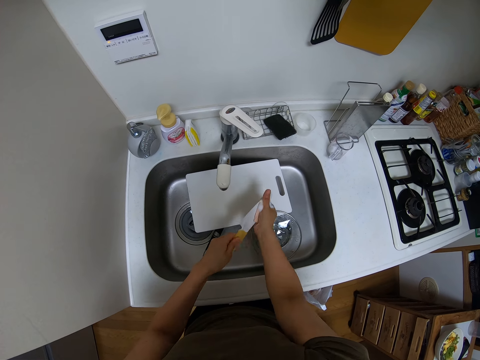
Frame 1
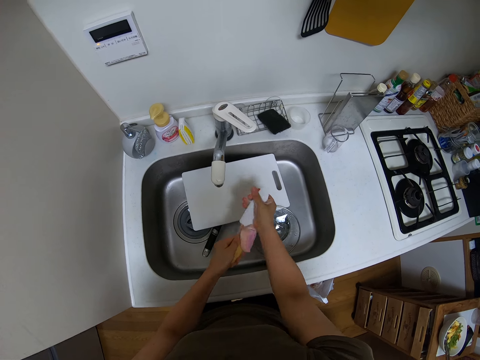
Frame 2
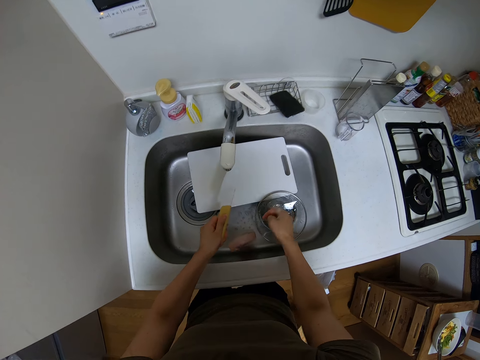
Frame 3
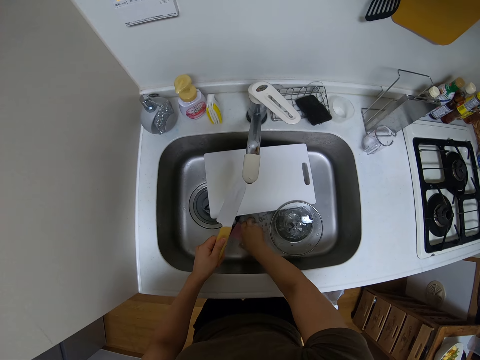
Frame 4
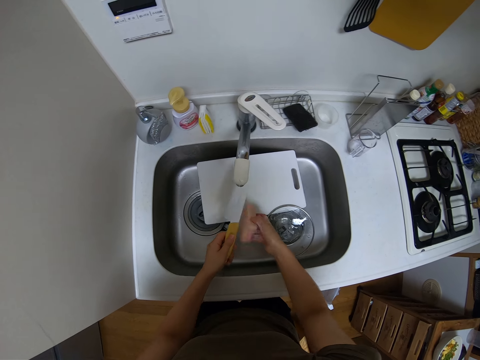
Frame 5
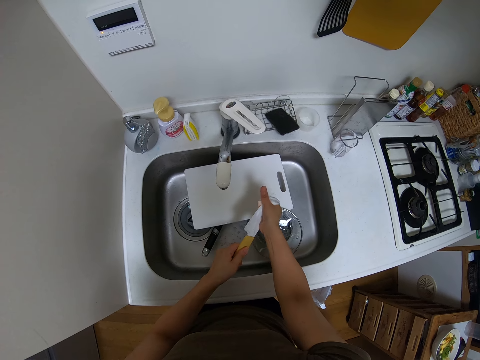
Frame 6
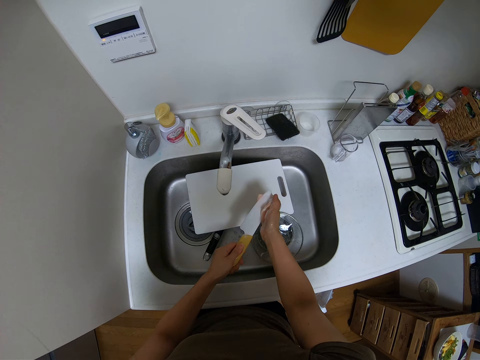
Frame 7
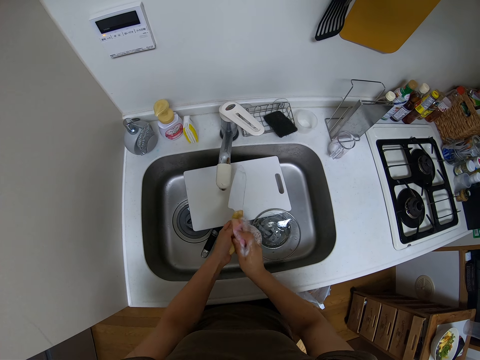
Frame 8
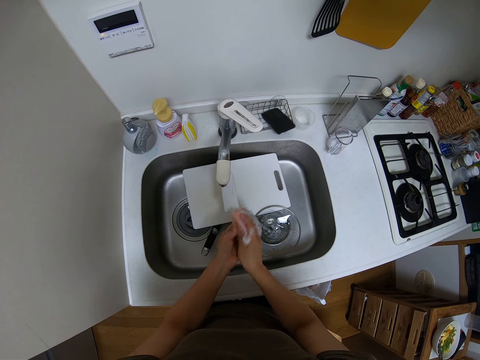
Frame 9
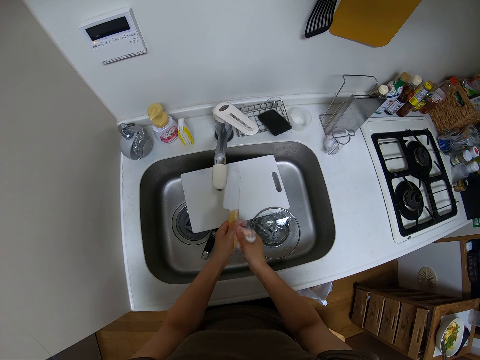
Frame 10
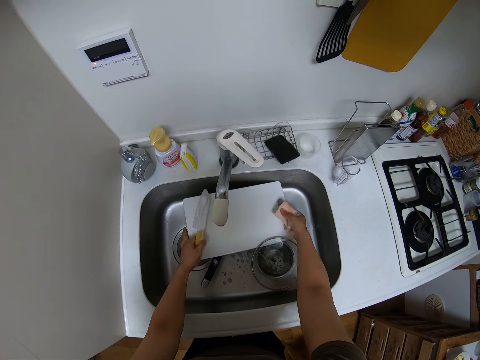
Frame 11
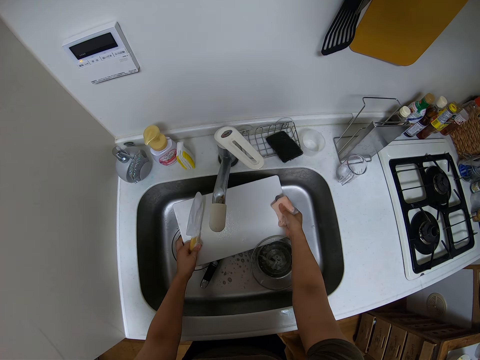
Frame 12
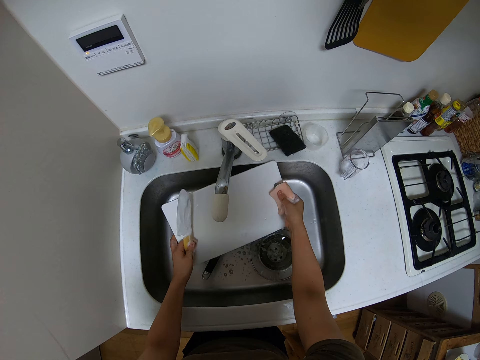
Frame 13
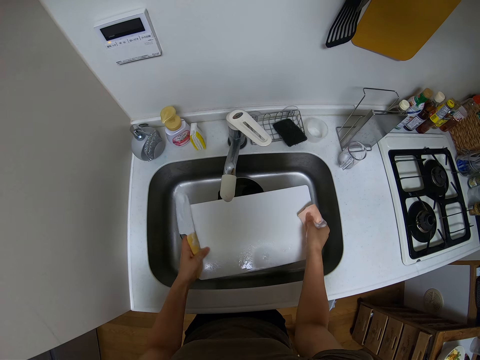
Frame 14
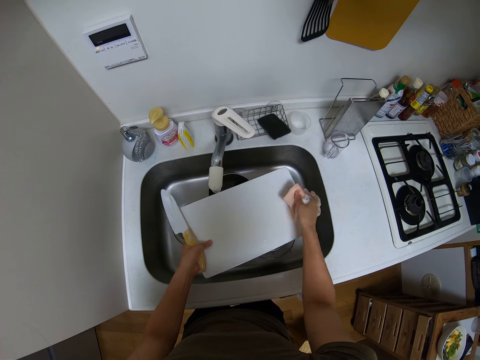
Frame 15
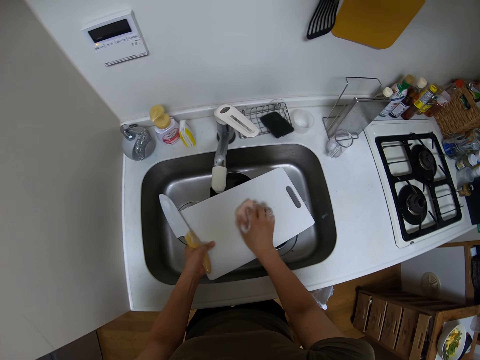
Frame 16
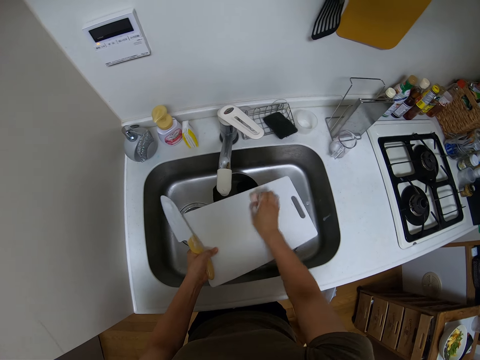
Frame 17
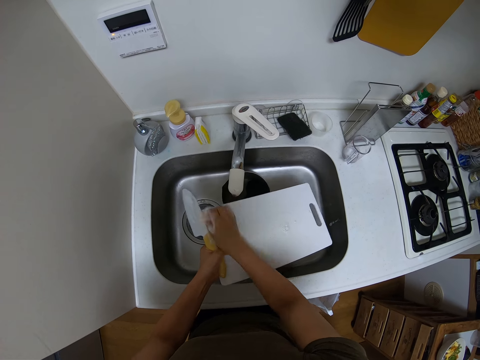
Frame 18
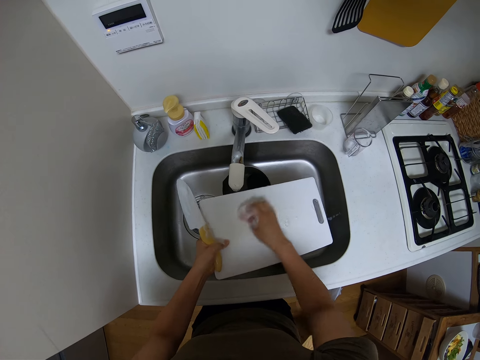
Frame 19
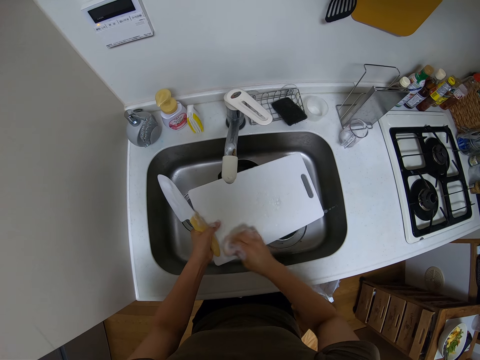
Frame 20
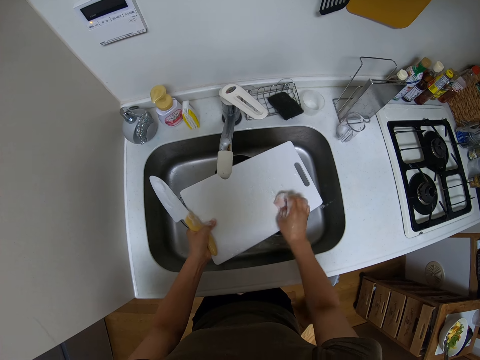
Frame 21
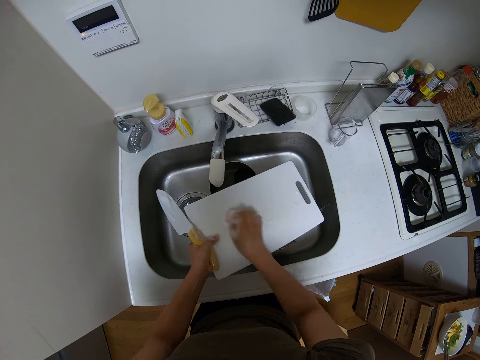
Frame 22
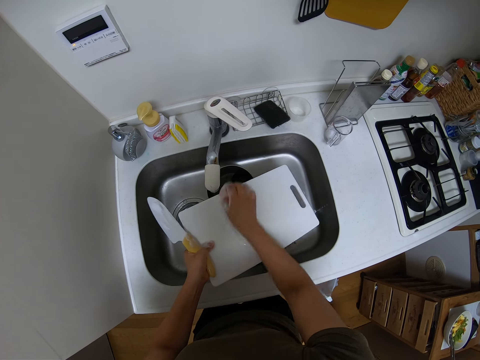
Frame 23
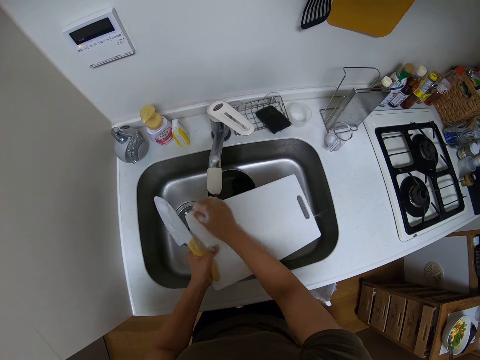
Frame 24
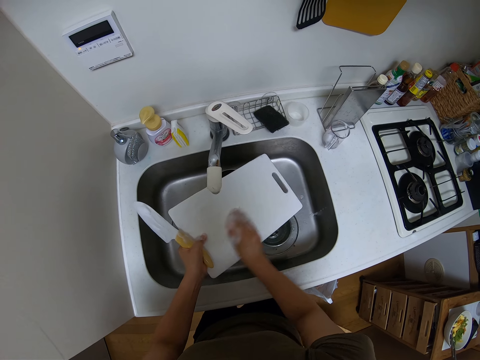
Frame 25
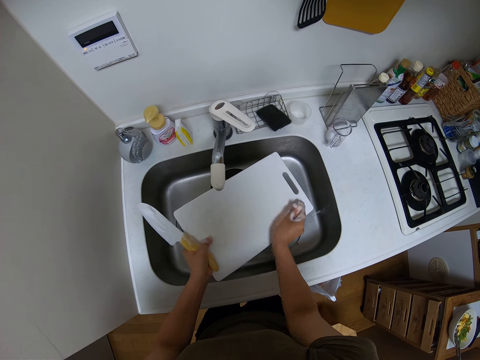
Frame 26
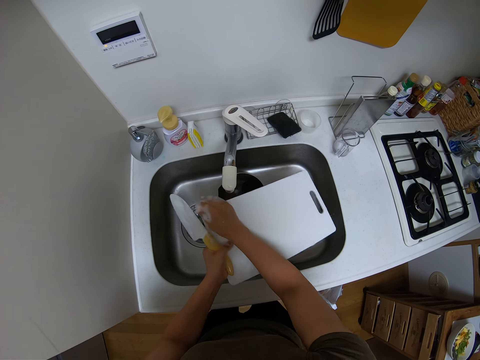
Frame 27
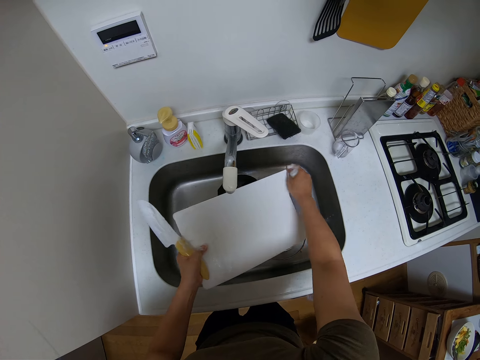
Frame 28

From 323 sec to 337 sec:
The camera wearer holds the knife and drops the scouring pad. They hold the knife and pick up the scouring pad. They clean the knife with the scouring pad. They pick up a cutting board. They clean the cutting board with the scouring pad and hold the knife.

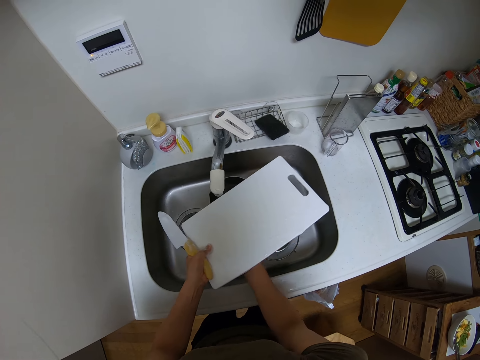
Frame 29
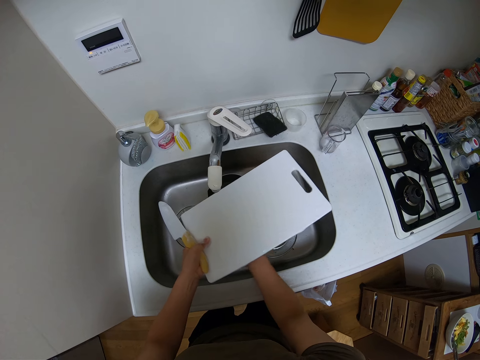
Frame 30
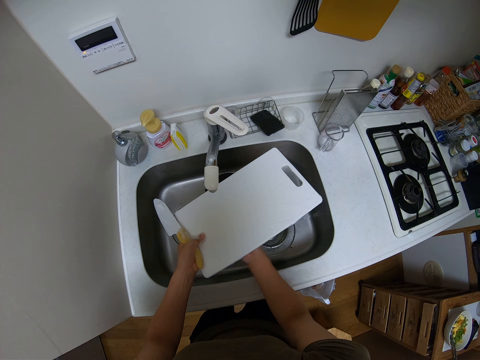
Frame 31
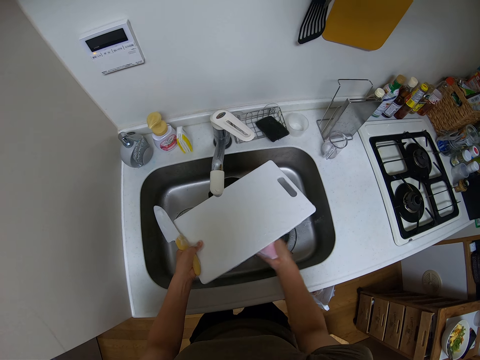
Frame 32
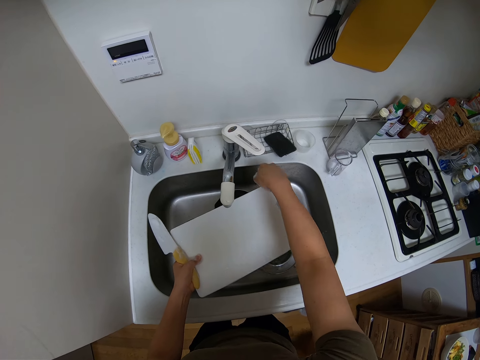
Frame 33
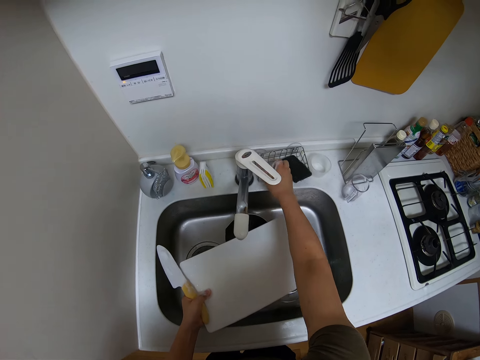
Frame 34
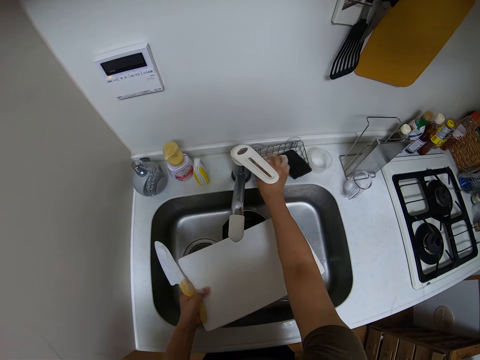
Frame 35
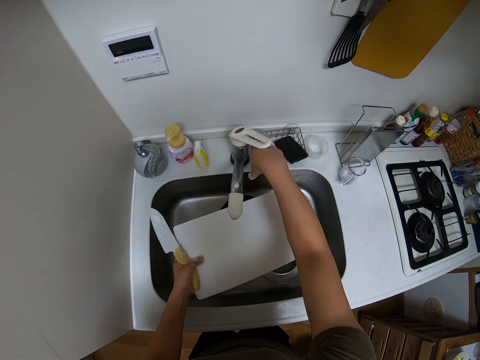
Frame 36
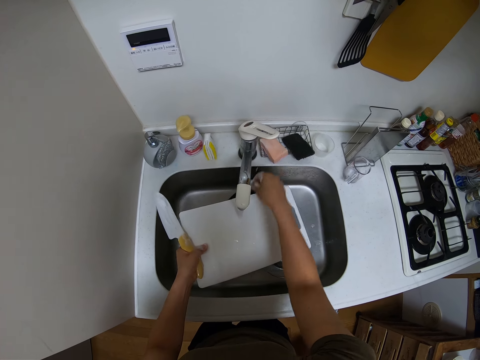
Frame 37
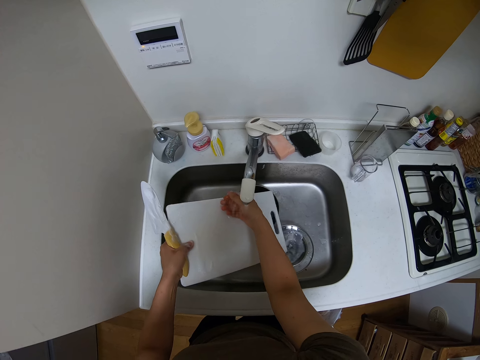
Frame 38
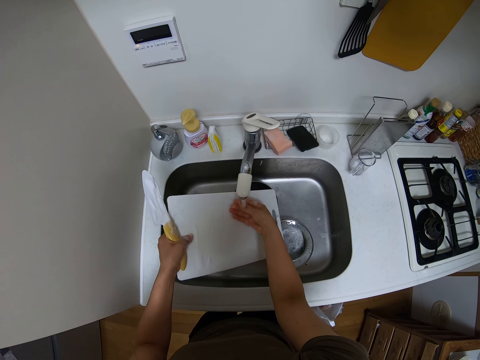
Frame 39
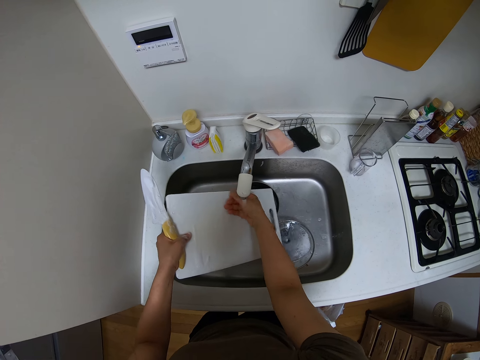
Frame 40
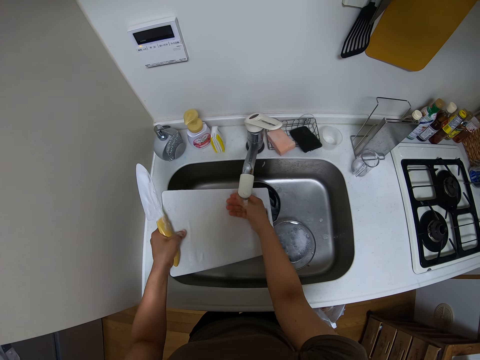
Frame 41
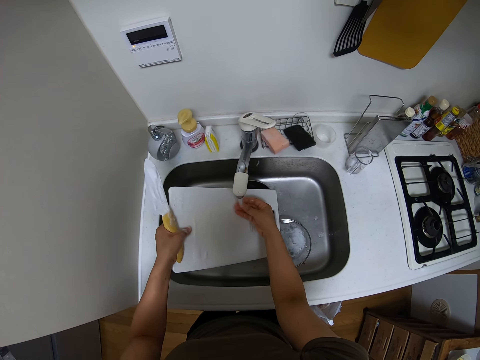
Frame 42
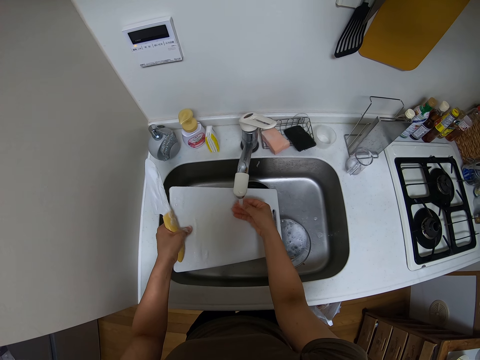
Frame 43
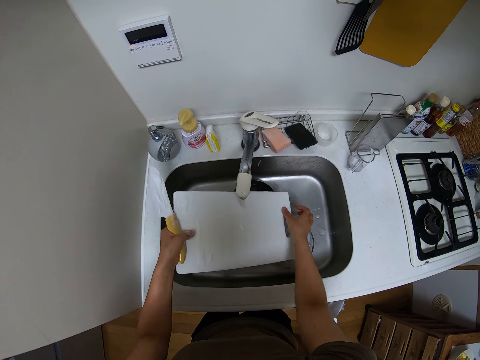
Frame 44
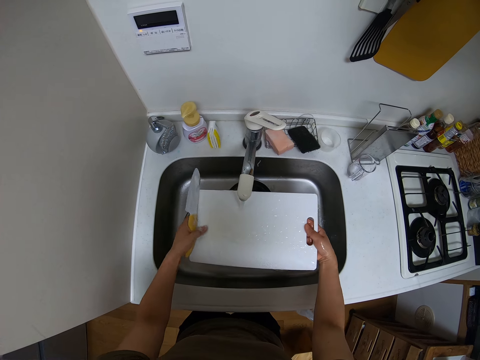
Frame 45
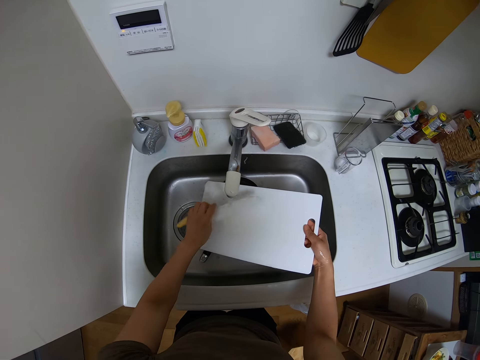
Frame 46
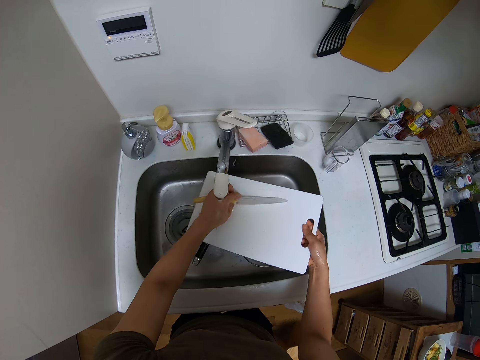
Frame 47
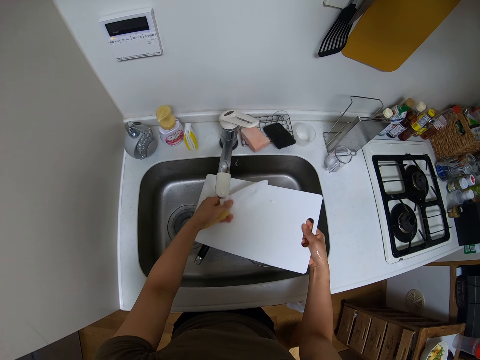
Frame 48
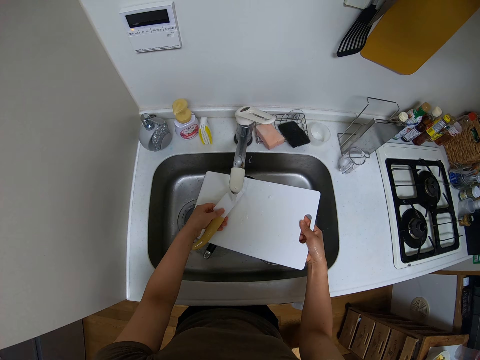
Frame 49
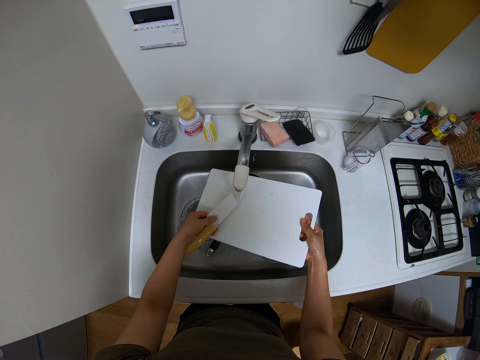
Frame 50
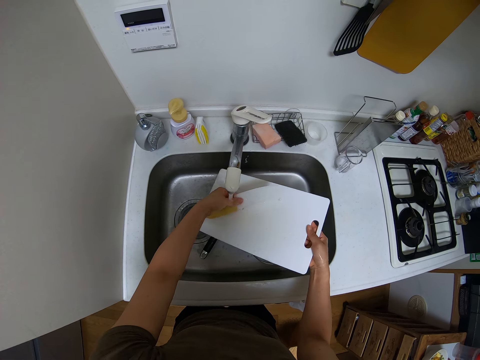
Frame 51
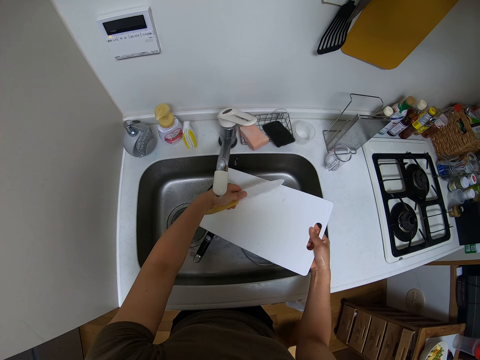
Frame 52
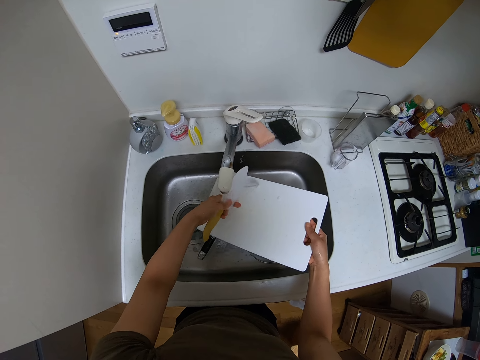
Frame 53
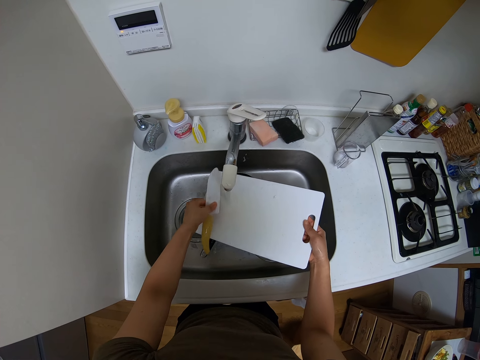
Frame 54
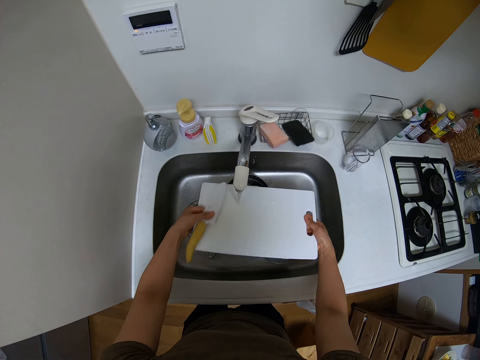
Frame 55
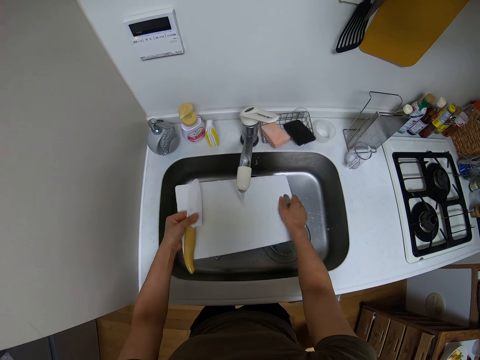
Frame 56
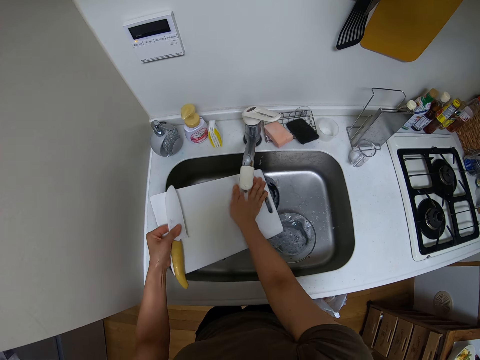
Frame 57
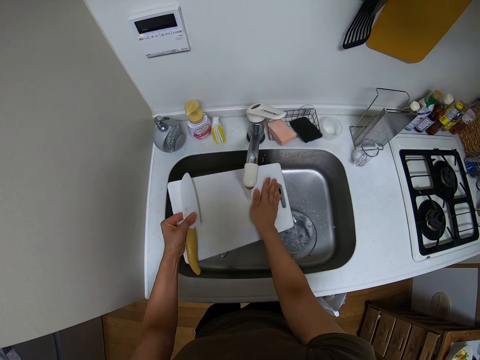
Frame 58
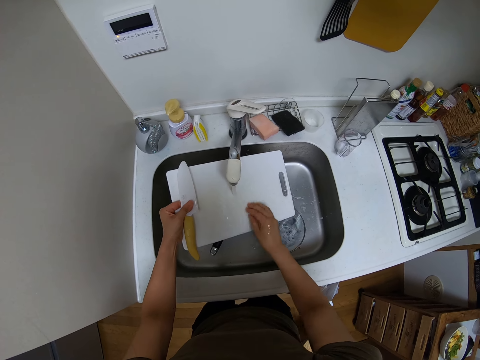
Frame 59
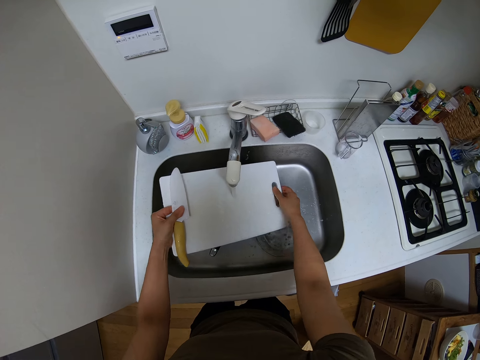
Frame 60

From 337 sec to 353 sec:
The camera wearer turns on the faucet and puts the scouring pad down. They rinse the knife and the cutting board.
